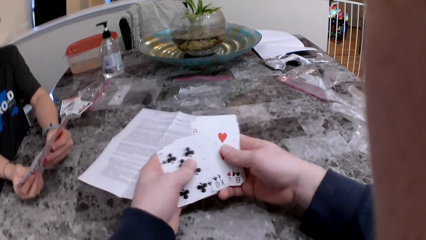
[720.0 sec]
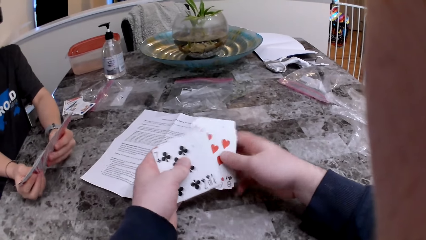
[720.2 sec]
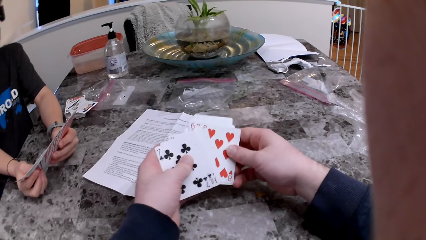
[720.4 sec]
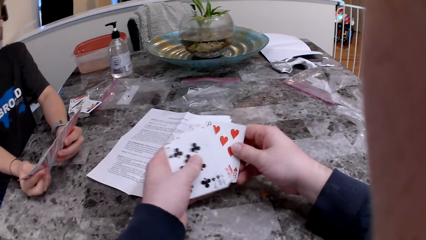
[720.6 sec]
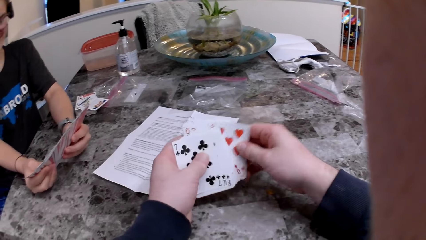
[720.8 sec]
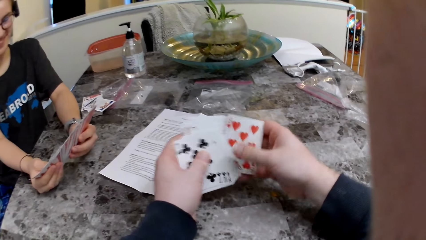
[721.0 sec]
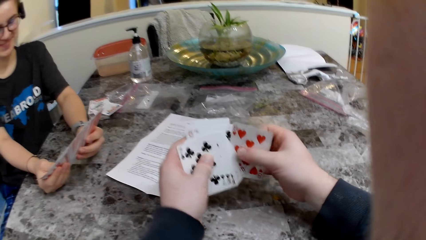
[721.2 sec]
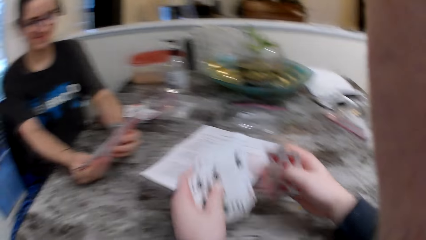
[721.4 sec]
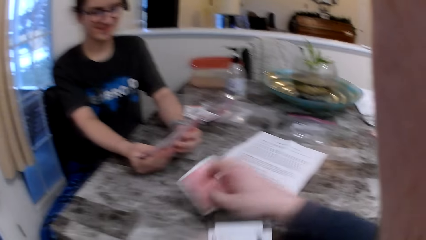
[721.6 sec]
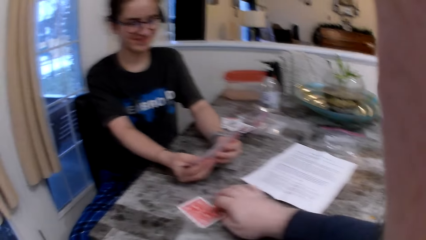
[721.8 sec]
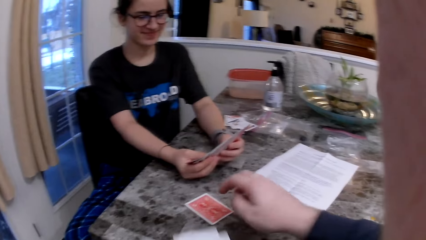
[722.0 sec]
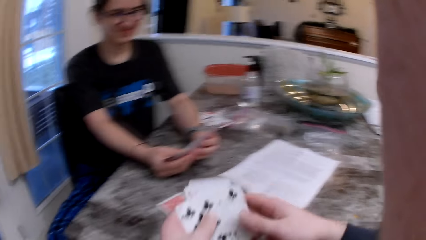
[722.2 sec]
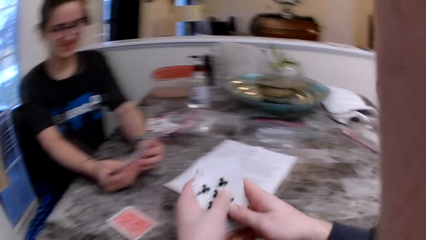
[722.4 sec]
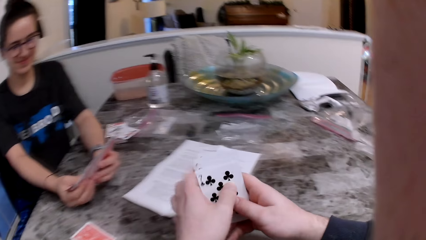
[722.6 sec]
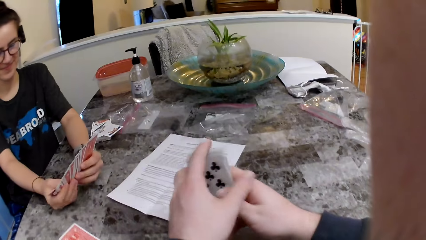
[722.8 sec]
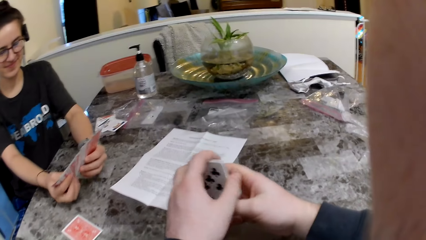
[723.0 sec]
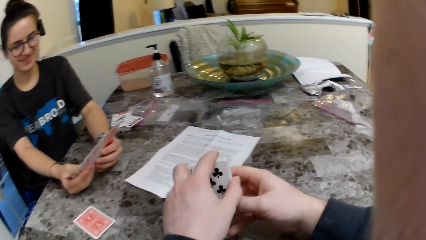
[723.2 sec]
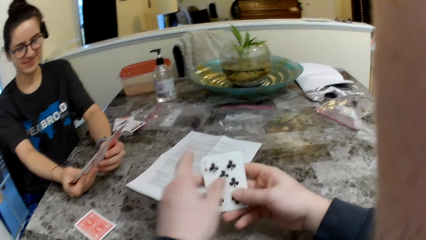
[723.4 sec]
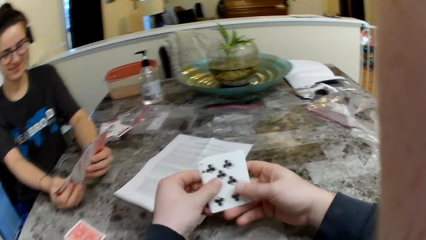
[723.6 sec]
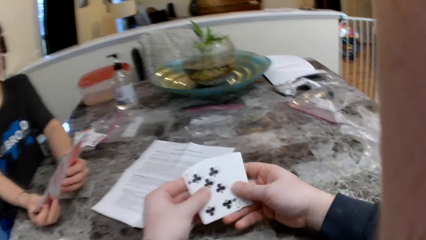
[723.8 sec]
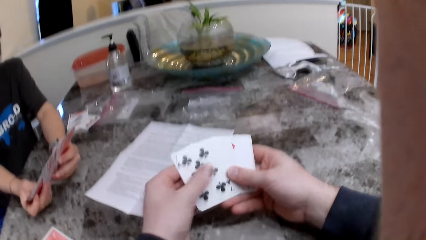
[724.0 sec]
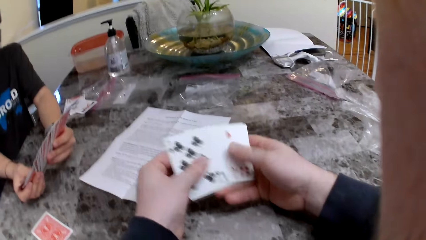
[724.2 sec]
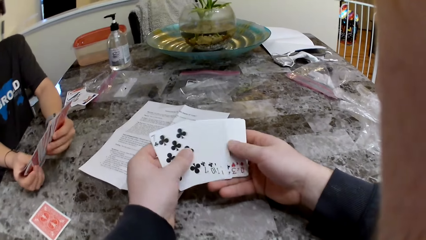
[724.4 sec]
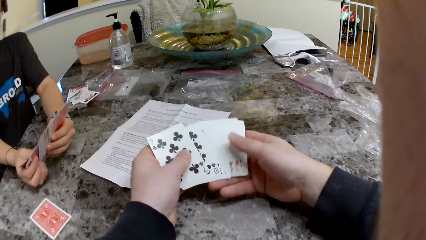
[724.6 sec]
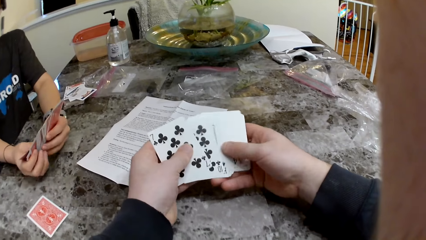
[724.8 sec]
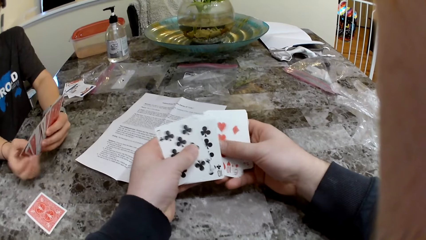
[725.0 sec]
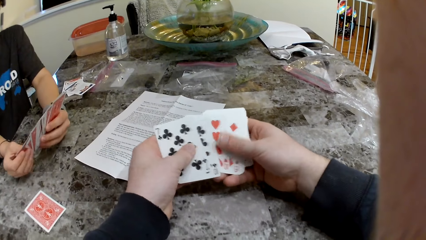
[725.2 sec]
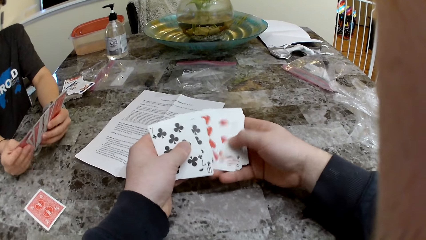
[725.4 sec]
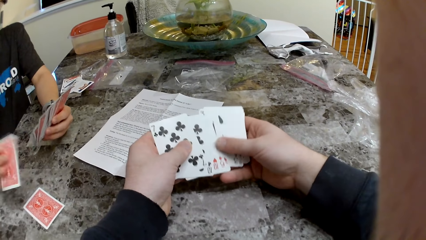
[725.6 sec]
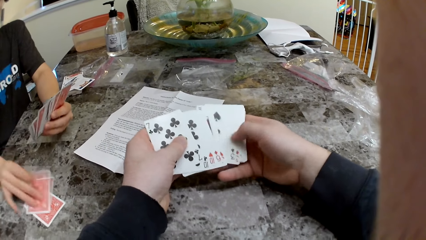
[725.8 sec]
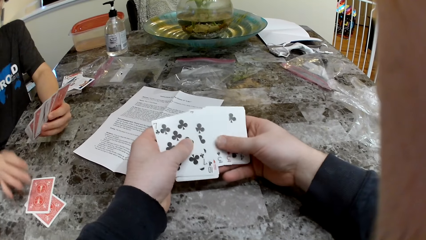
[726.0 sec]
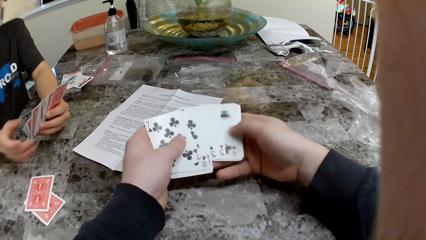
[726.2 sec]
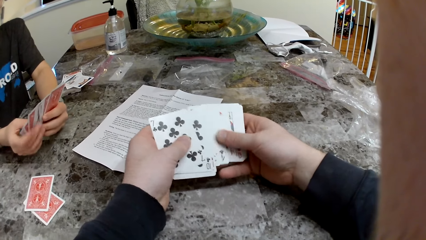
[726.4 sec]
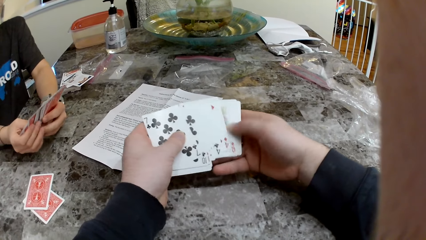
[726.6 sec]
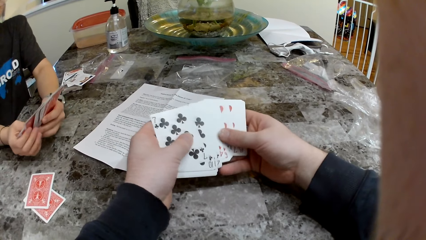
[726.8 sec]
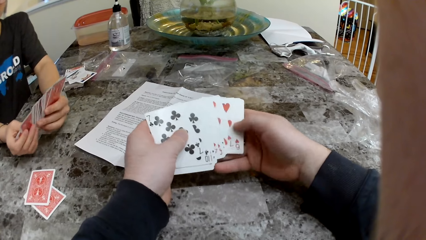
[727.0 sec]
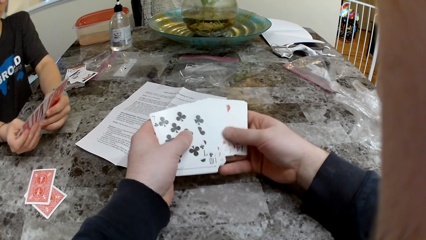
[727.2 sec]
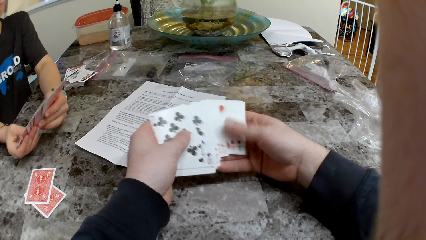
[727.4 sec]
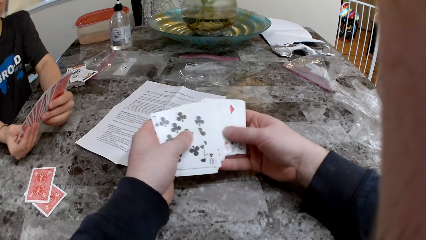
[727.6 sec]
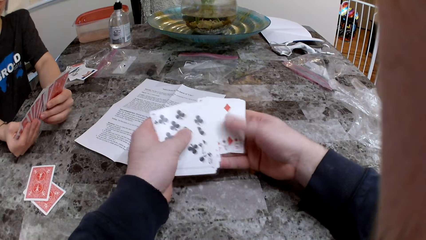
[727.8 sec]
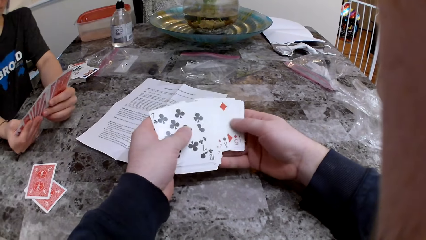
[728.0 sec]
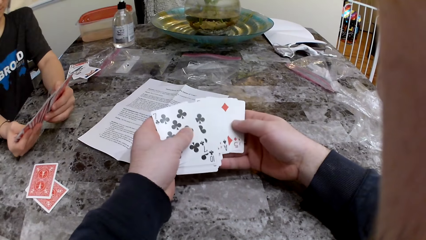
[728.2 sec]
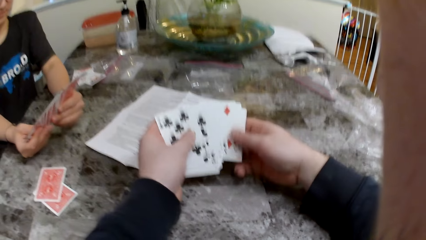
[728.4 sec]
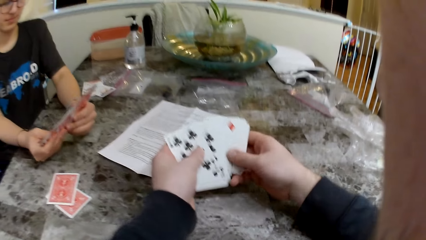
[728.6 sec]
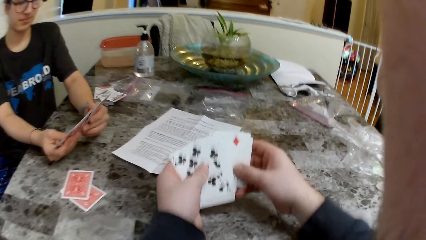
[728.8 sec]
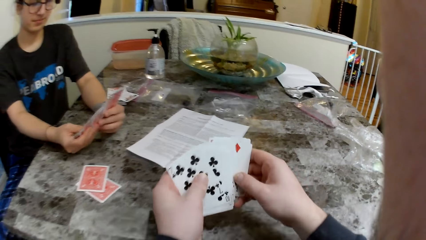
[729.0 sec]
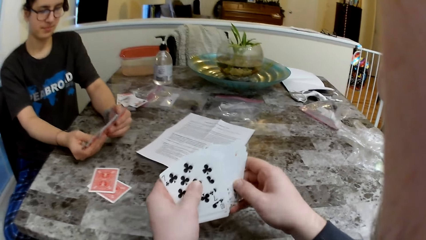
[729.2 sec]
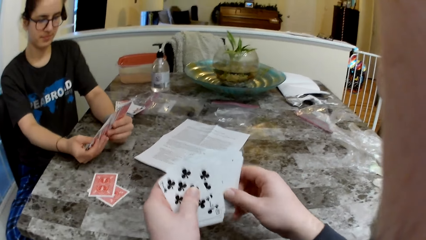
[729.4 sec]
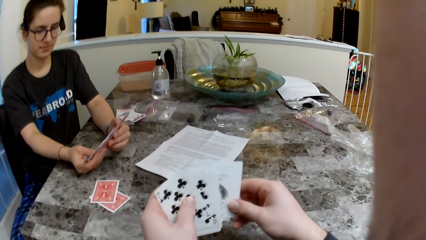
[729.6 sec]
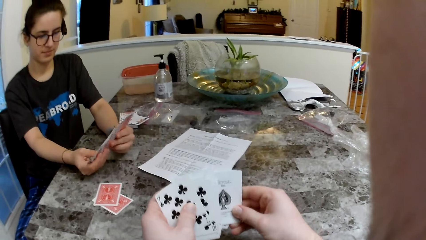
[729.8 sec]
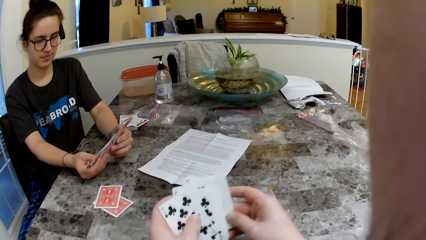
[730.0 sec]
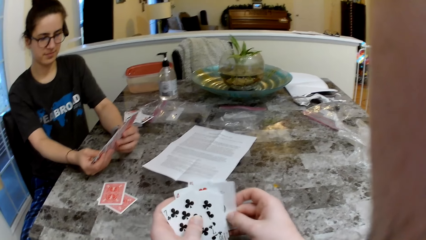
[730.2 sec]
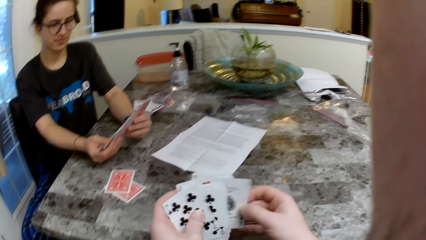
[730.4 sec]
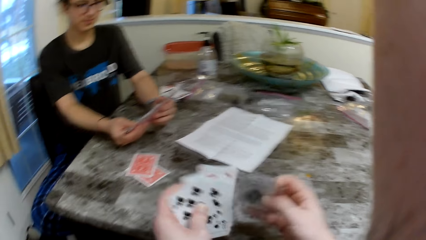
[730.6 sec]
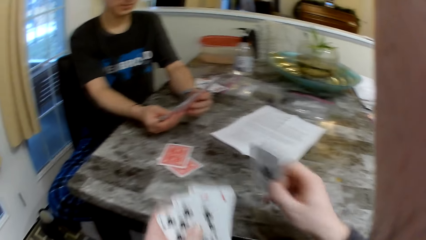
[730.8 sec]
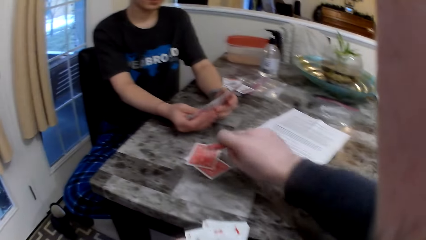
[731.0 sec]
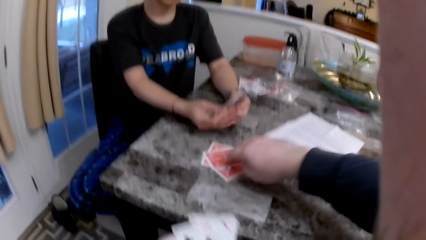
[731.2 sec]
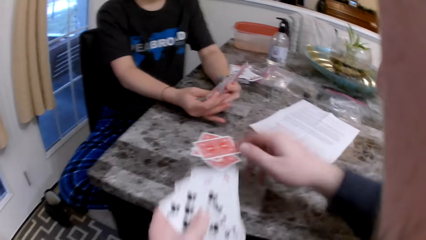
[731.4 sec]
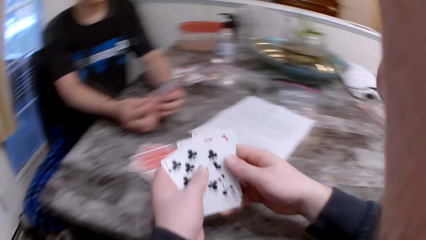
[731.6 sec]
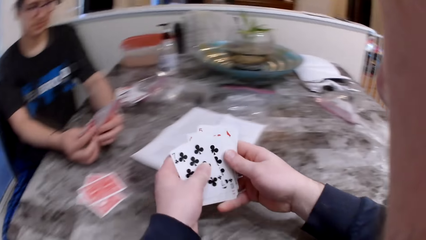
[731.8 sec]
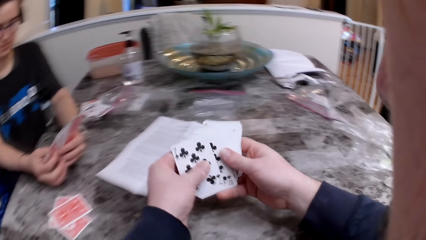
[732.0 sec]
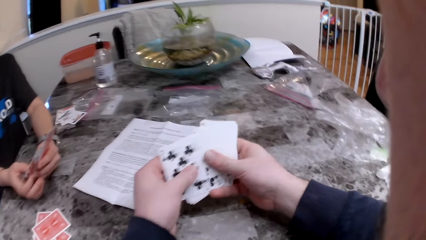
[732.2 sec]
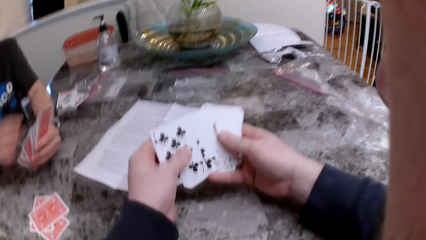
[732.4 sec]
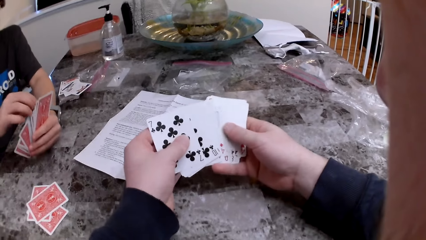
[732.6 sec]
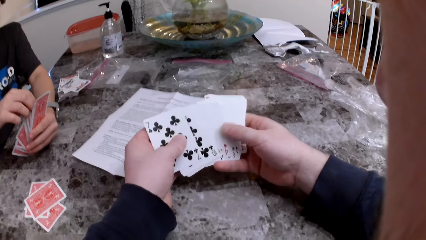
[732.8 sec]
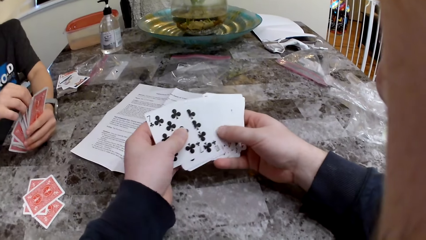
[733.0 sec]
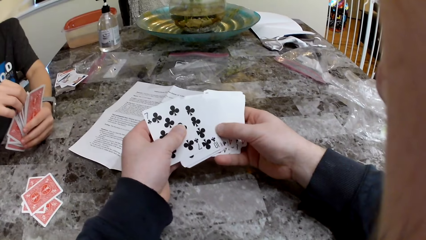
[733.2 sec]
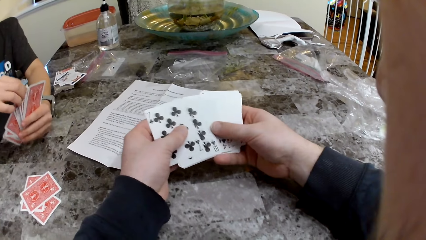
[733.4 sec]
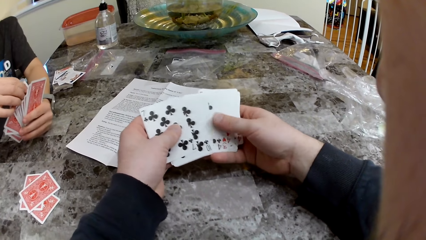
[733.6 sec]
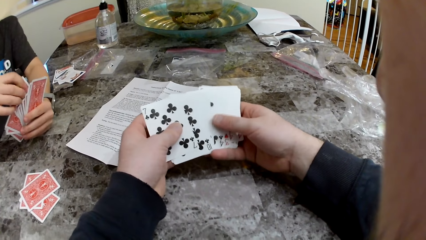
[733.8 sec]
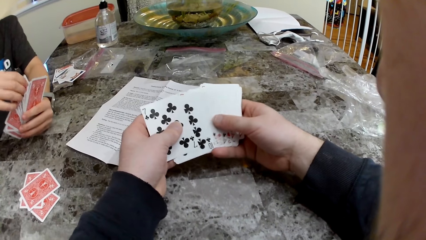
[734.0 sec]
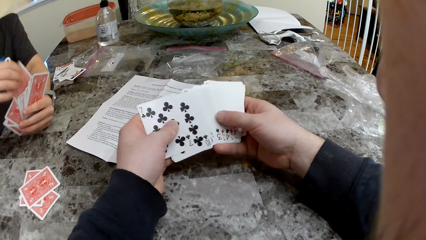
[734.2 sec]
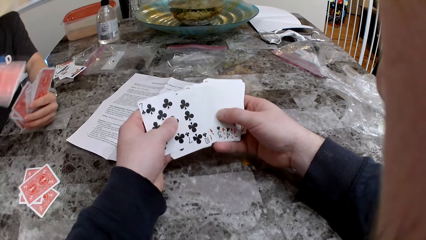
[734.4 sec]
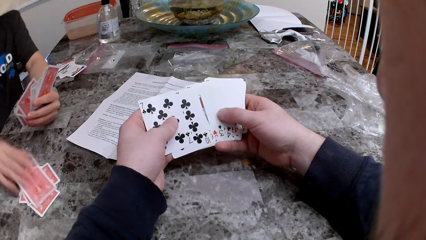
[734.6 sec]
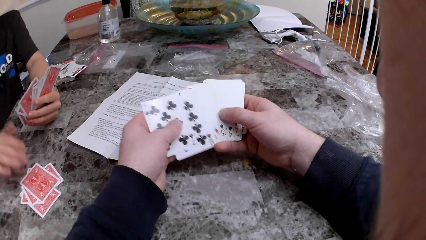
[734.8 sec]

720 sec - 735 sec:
The camera wearer drops a card on the table with his right hand. He checks the cards. The woman drops a card on the table with her right hand. The camera wearer puts a card on the table.
